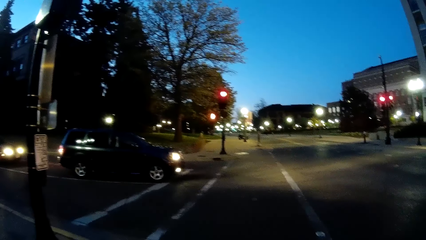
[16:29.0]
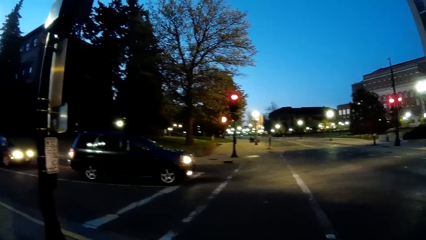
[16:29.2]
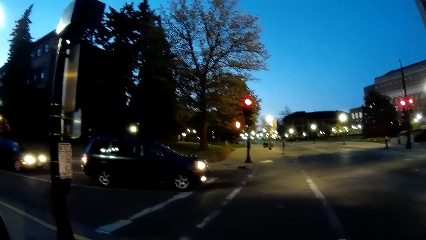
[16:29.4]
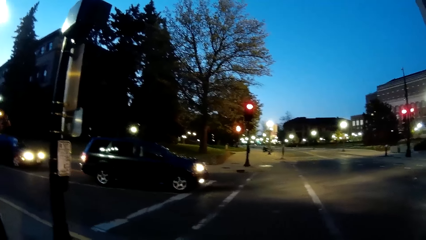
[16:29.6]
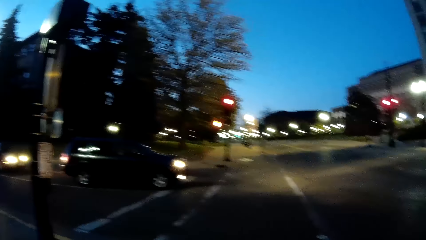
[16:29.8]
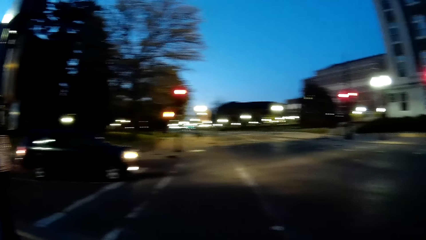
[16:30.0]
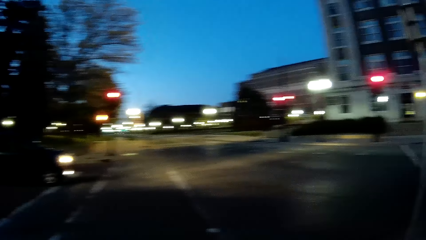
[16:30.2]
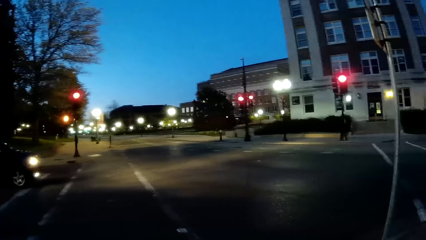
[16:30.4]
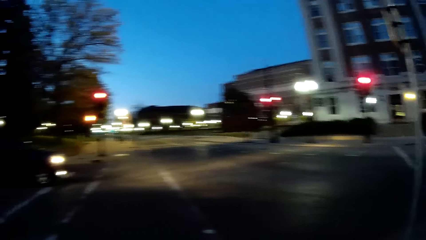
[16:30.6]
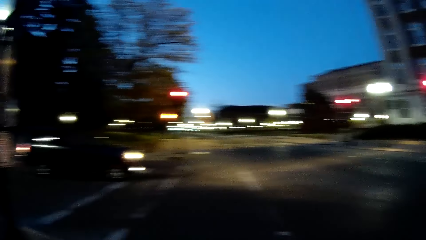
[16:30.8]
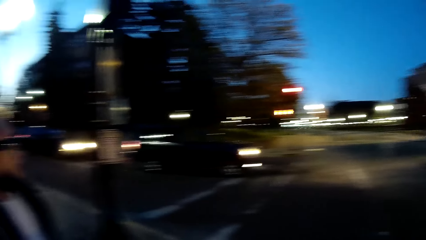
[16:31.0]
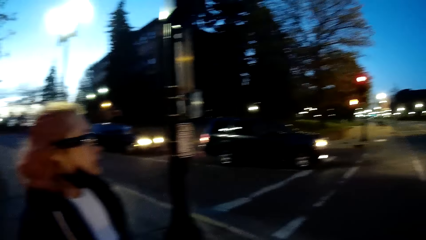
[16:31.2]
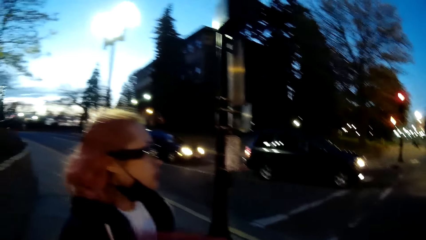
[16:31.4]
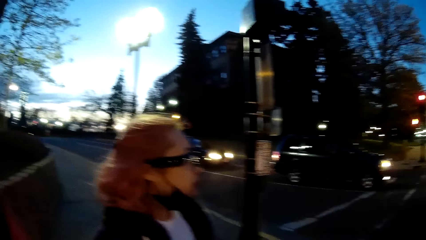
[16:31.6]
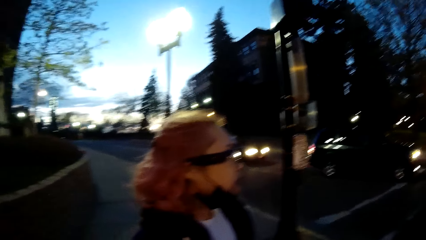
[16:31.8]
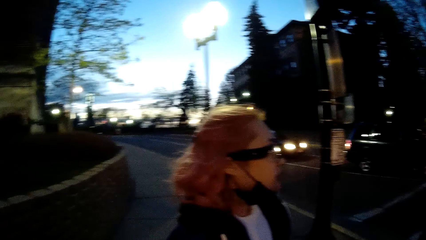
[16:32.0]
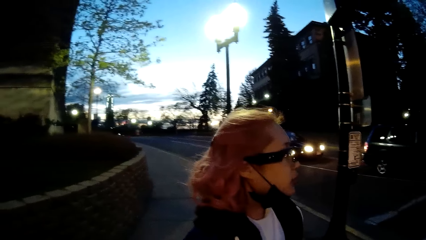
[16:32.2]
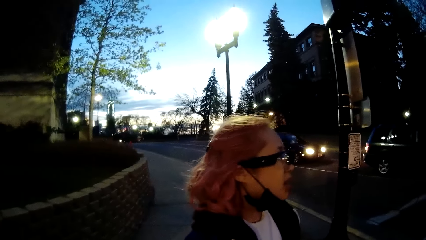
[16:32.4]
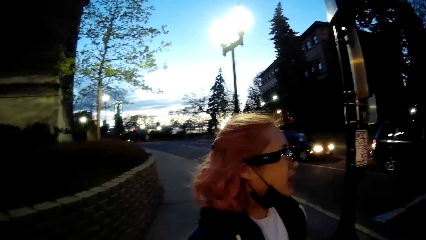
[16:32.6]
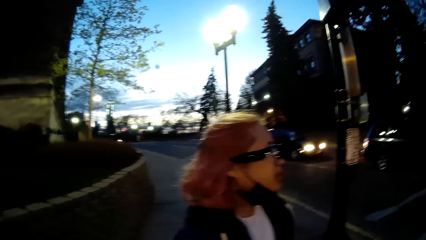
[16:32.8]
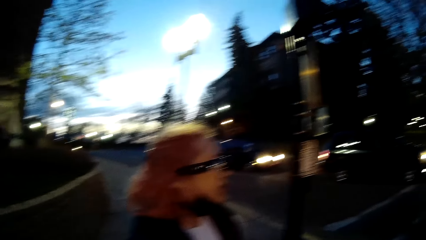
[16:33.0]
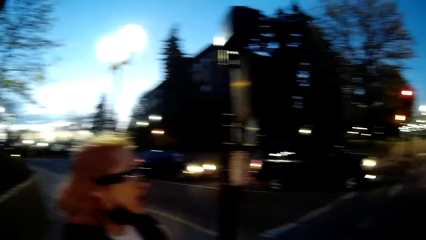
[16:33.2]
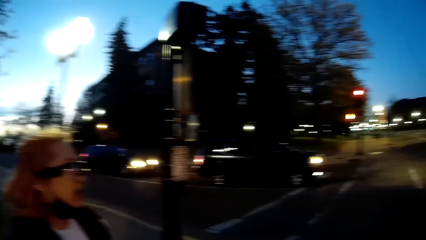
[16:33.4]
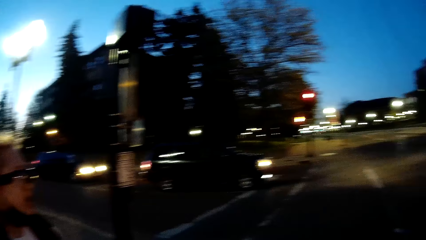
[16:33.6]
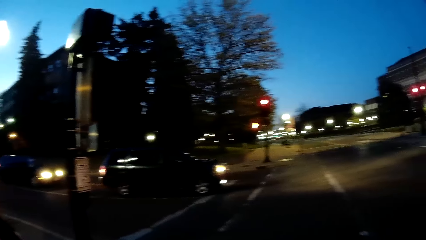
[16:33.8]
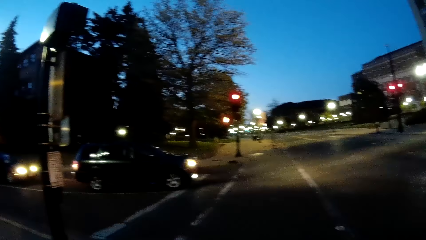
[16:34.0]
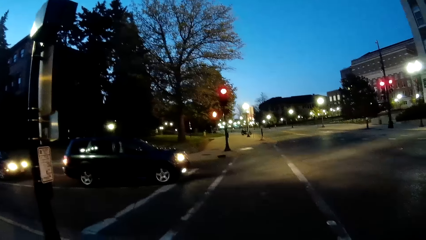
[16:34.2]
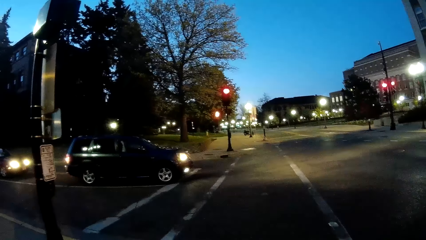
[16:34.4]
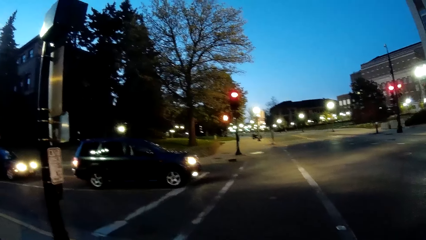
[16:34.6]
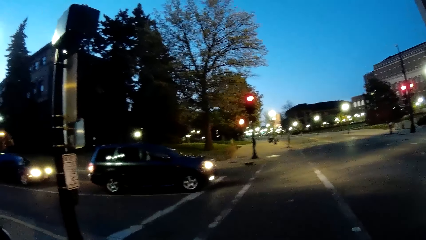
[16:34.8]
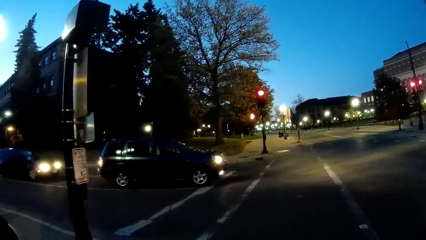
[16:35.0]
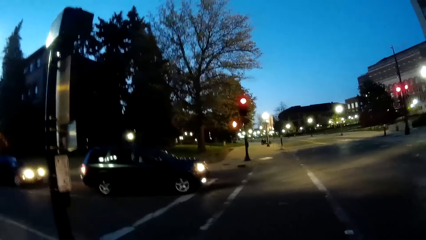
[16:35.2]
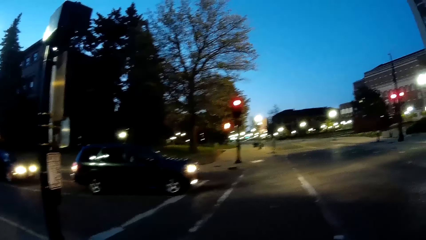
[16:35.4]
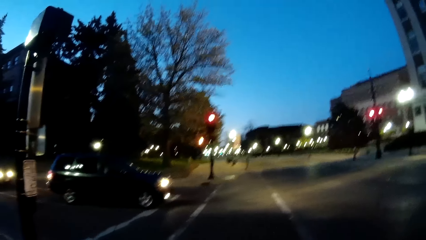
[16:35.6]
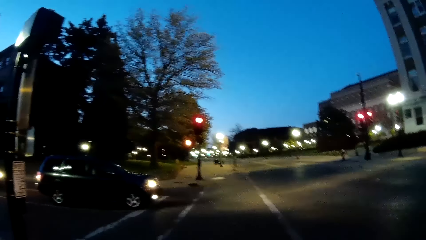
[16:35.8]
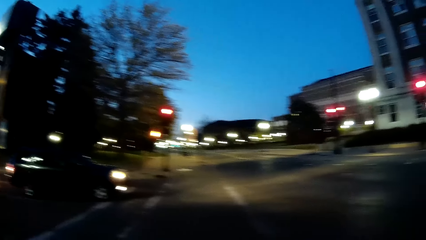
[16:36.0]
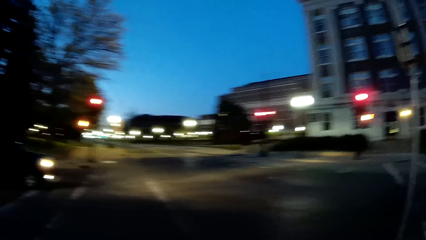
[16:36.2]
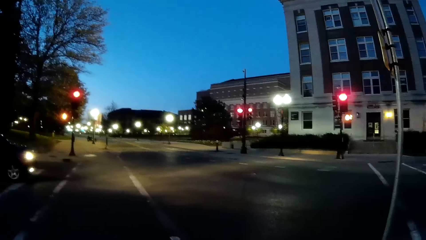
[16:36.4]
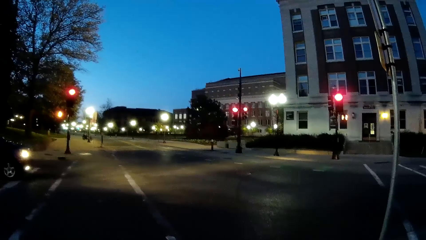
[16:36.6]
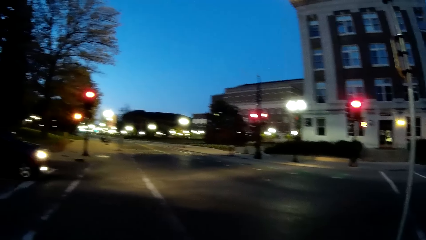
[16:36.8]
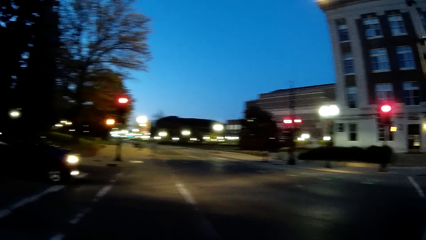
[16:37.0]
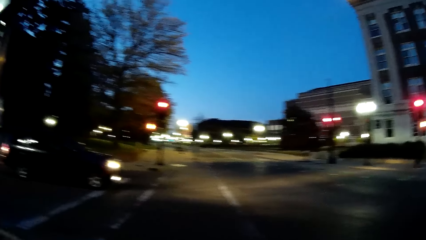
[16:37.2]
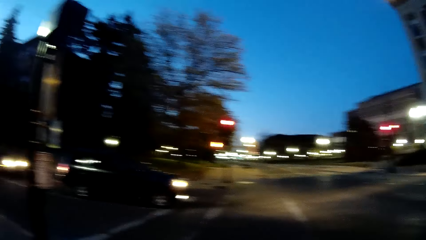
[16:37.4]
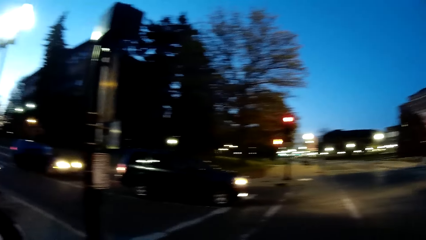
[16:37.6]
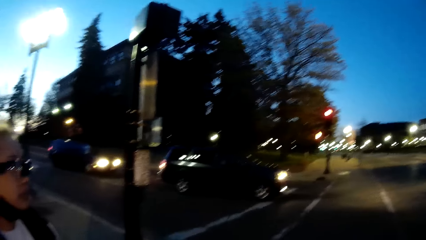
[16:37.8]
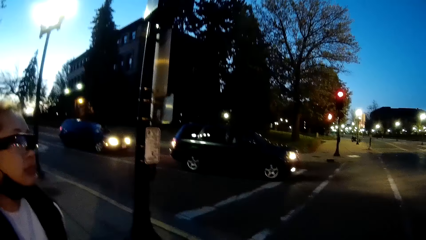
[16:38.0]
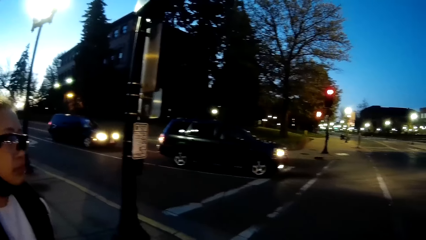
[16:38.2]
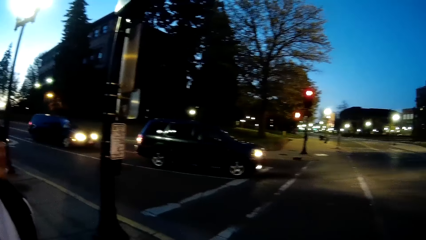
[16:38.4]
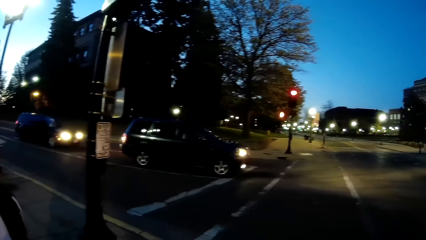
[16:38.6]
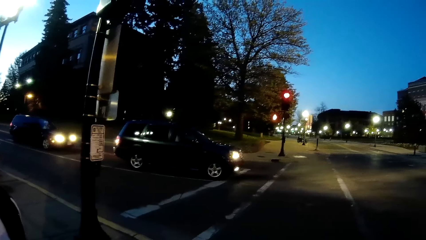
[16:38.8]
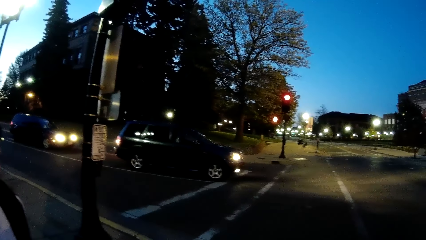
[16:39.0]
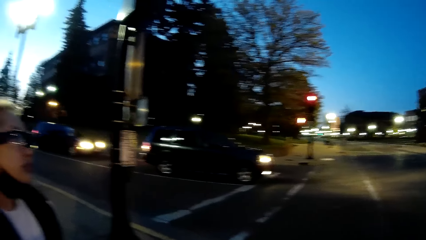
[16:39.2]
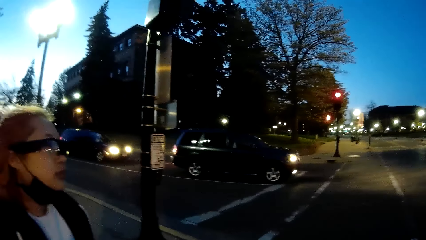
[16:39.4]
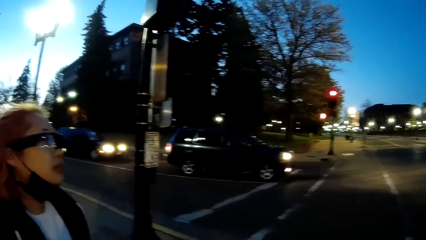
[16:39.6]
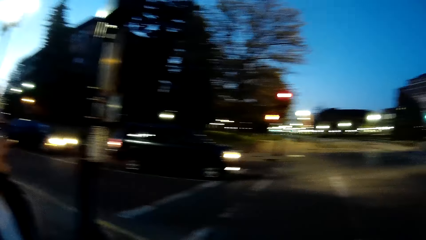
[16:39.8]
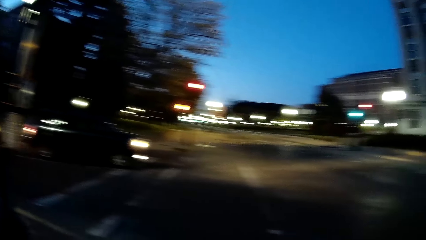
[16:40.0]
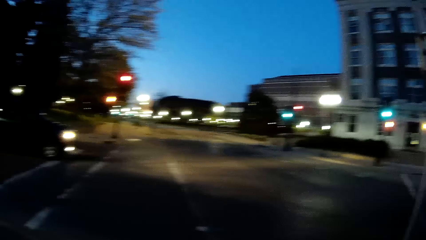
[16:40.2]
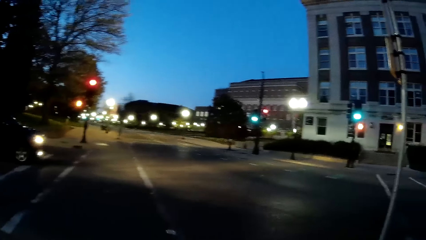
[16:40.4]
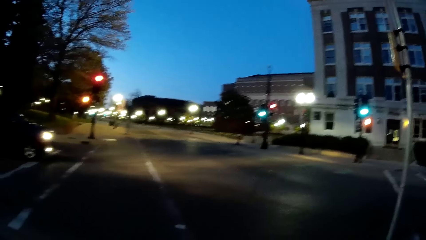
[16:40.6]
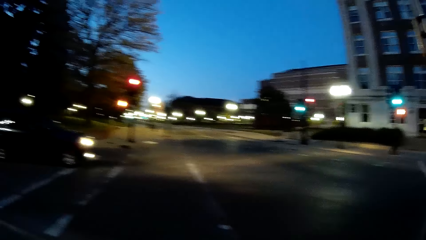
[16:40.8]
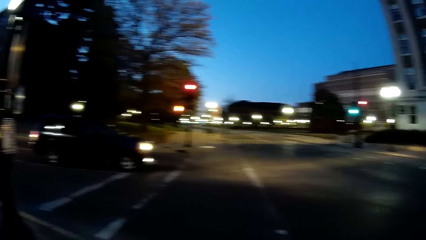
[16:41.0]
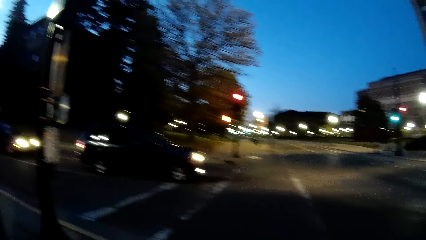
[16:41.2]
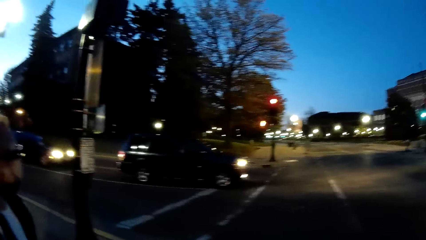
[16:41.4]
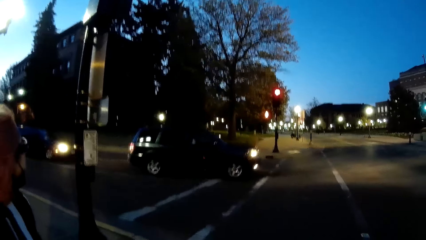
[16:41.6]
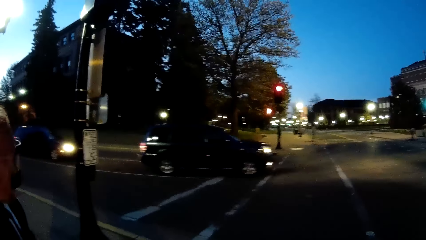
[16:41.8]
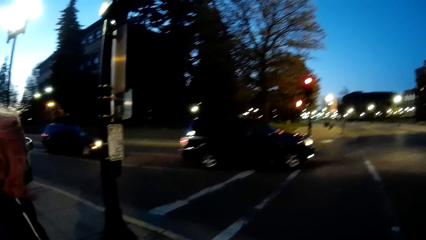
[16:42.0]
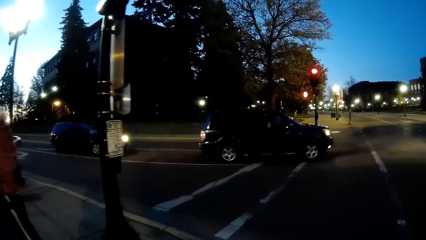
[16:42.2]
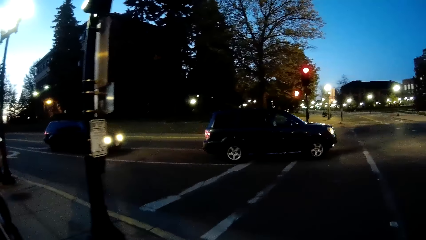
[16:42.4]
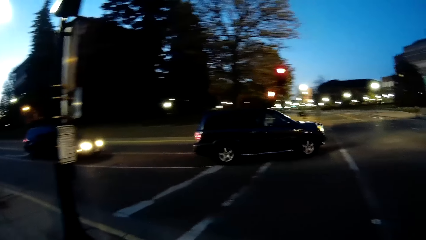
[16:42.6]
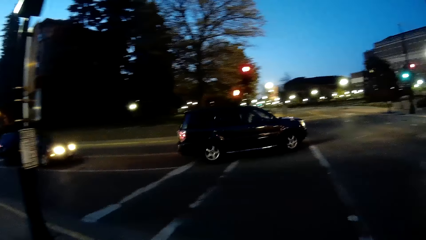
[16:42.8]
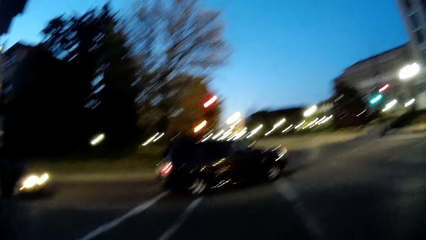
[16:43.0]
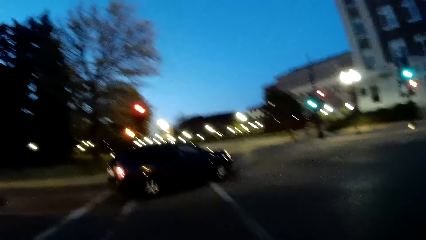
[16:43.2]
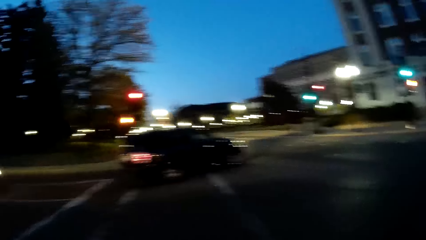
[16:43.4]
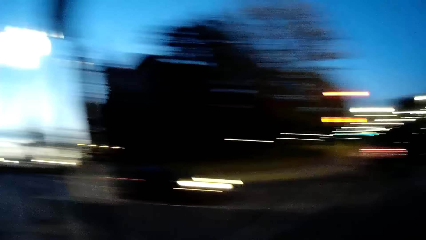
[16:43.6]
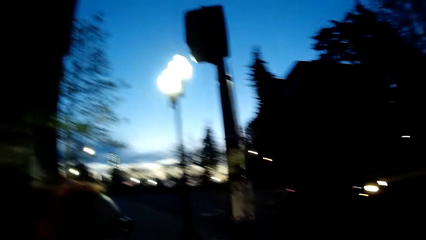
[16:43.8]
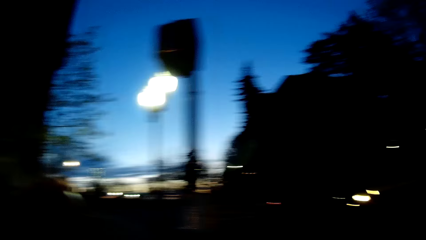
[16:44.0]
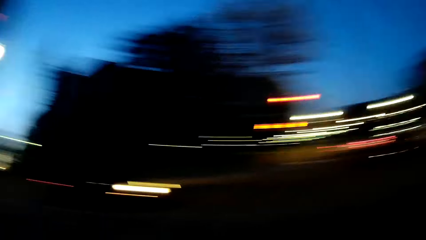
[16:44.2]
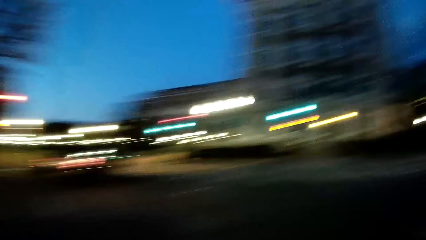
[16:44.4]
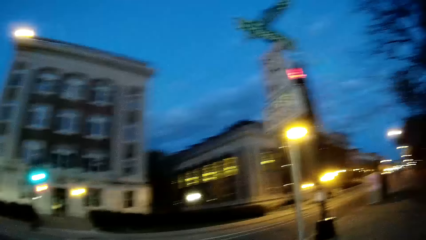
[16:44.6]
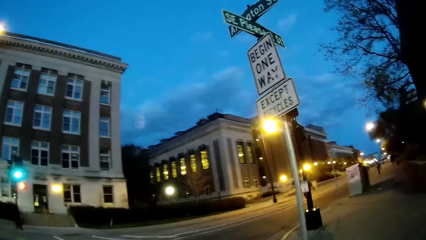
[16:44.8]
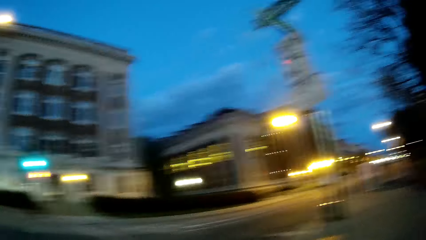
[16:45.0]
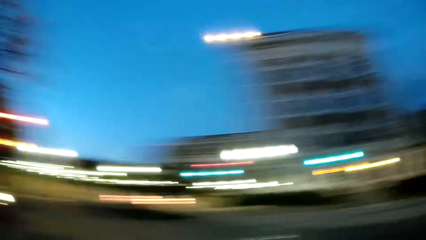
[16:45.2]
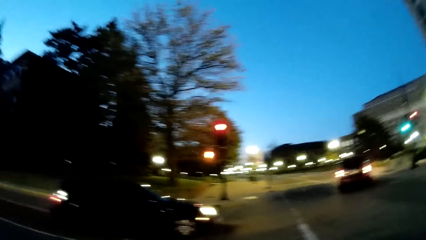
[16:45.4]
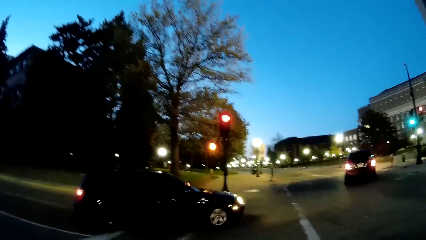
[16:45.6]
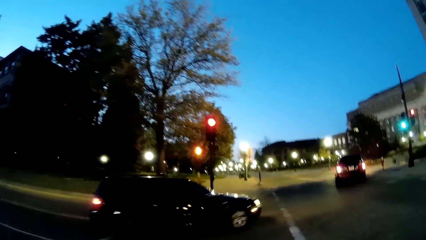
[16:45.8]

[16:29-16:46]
The camera wearer looks at a lady. They look at the car. They look around. They look at the lady. They look around. They look at the cars. They look at the road post.
